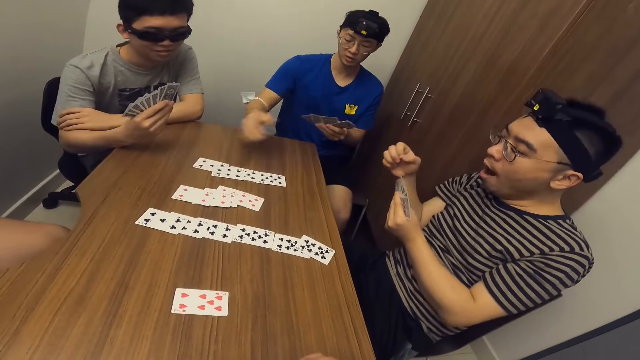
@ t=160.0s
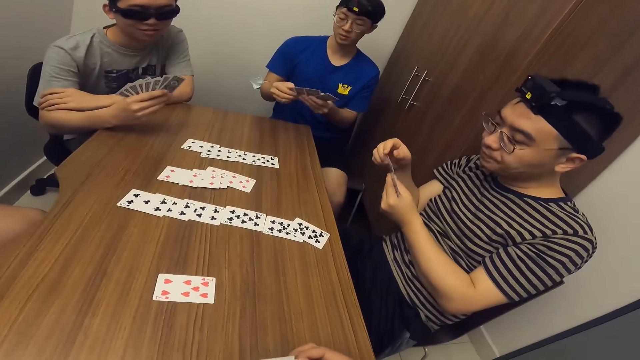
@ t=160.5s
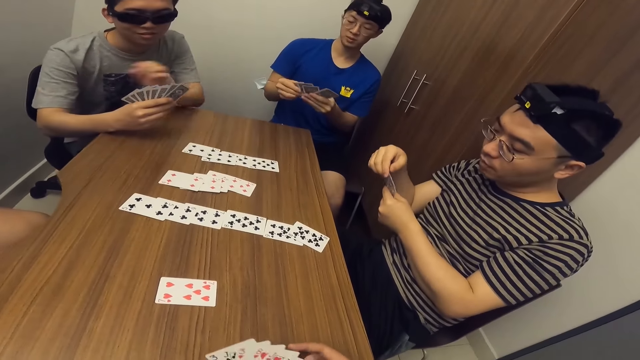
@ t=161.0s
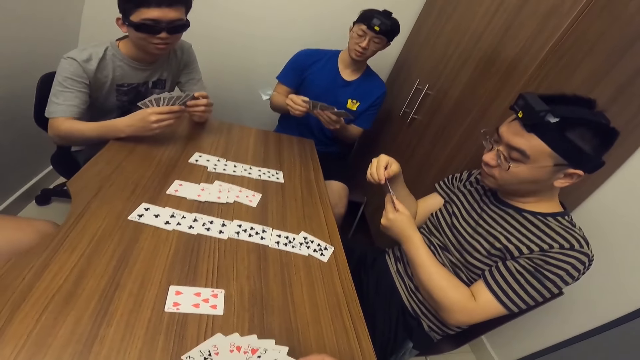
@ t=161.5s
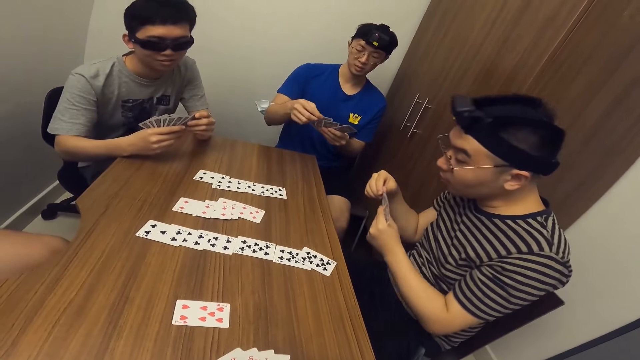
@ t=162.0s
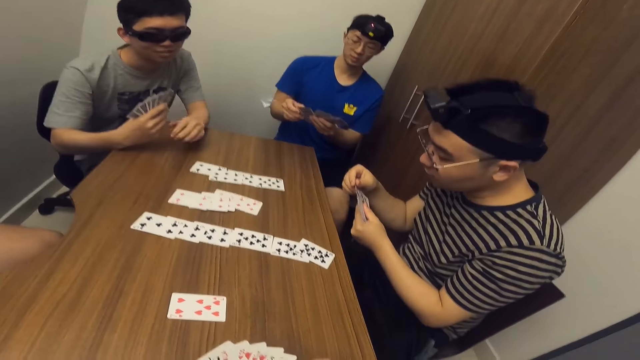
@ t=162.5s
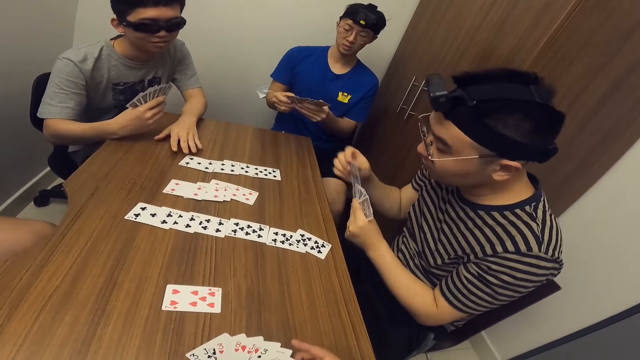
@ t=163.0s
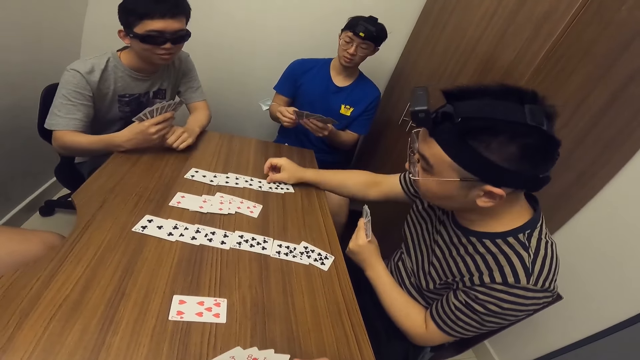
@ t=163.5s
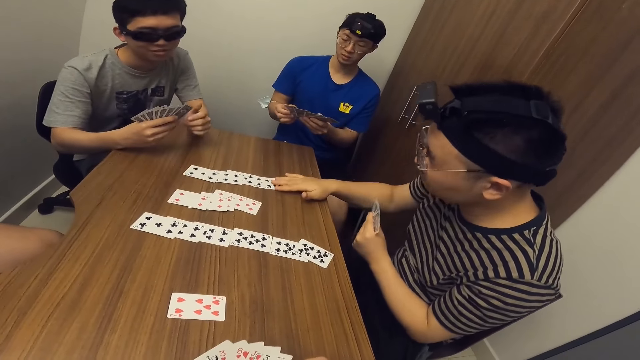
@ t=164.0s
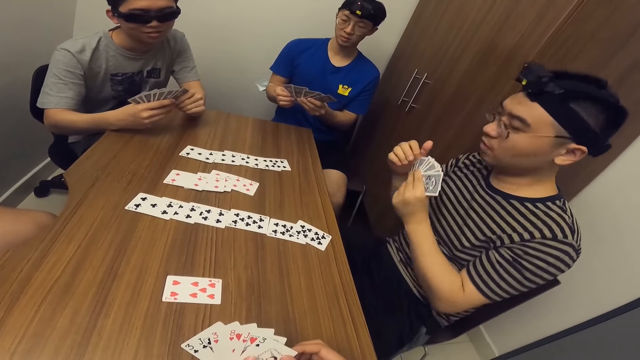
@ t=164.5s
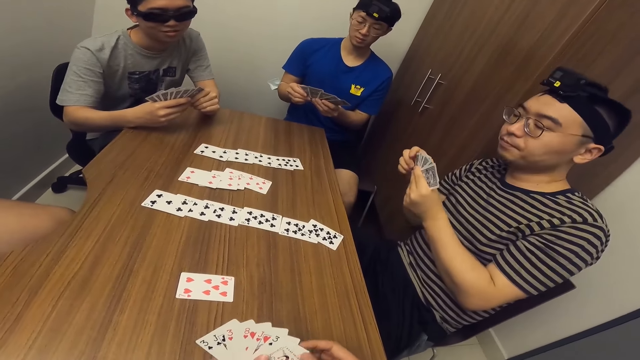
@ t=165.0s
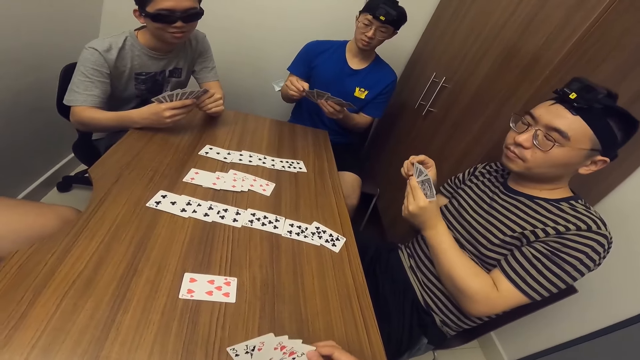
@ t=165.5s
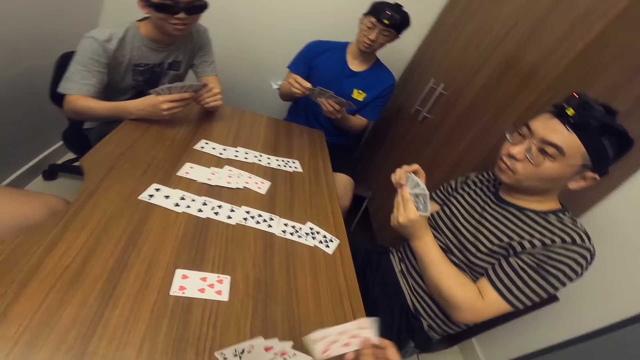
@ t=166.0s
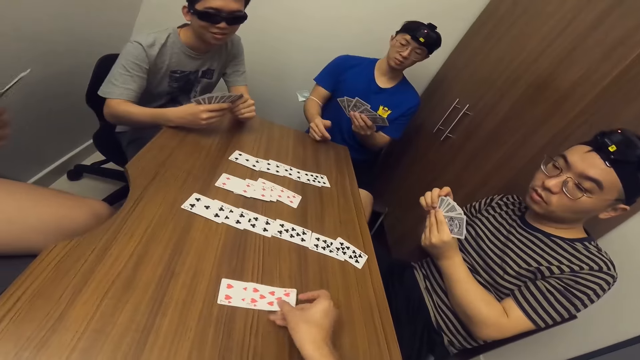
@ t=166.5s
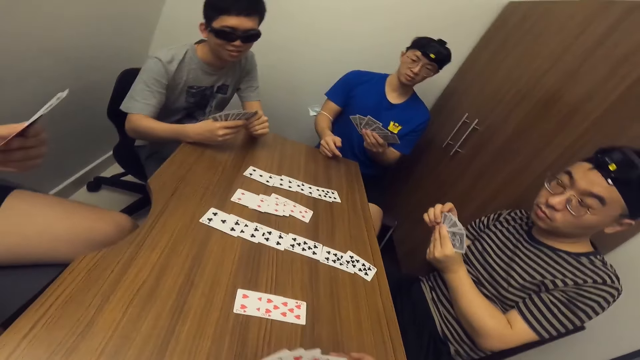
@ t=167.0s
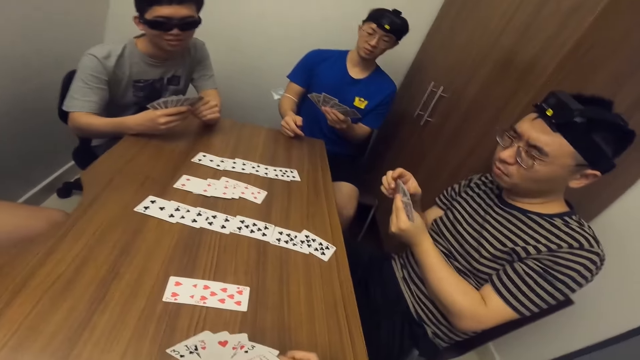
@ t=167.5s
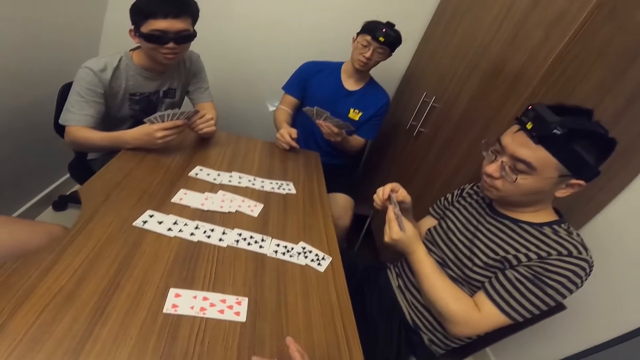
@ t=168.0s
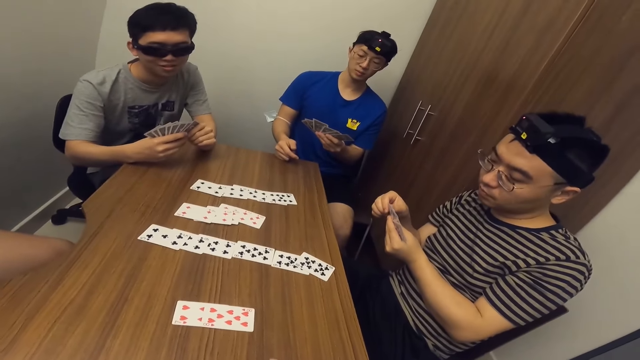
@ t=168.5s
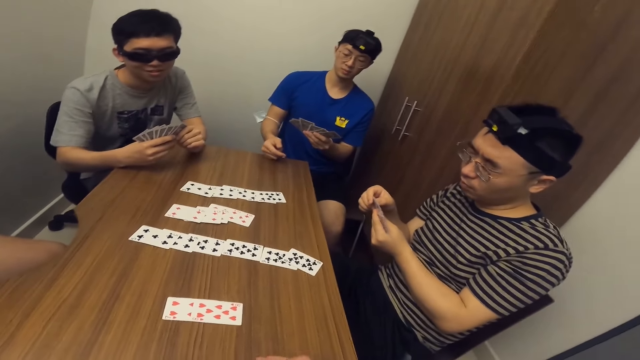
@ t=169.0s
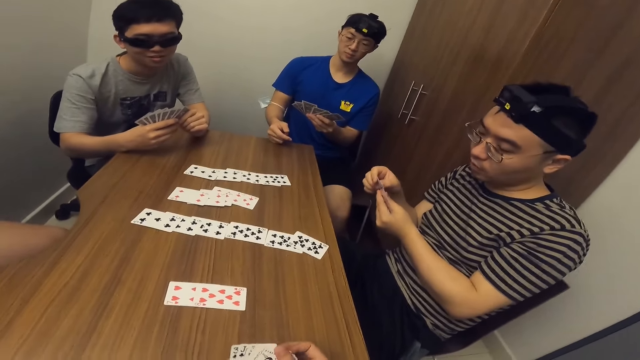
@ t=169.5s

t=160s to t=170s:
A man places a game card on the table with his right hand. Another man places a game card on the table with his right hand. The camera wearer places a game card on the table with his right hand.

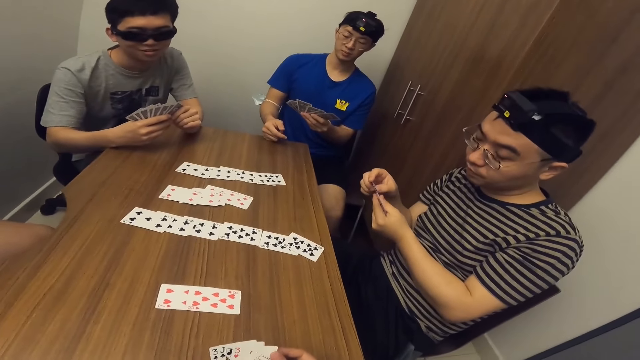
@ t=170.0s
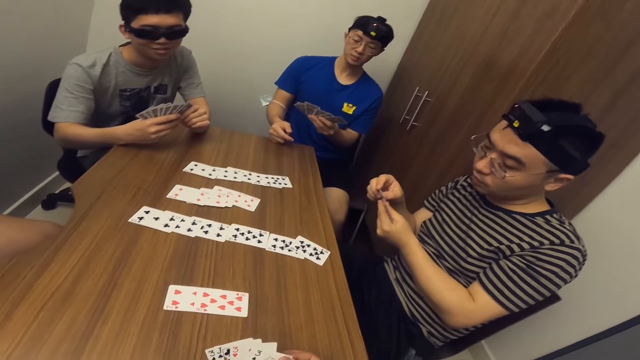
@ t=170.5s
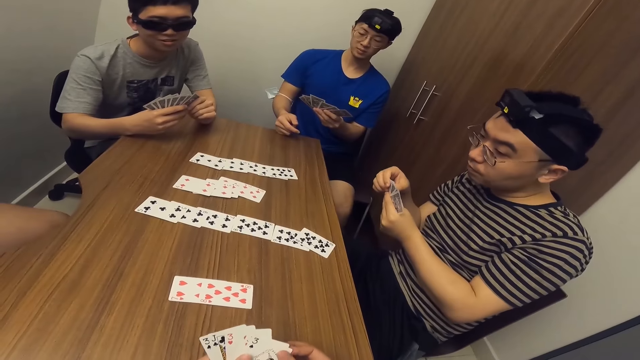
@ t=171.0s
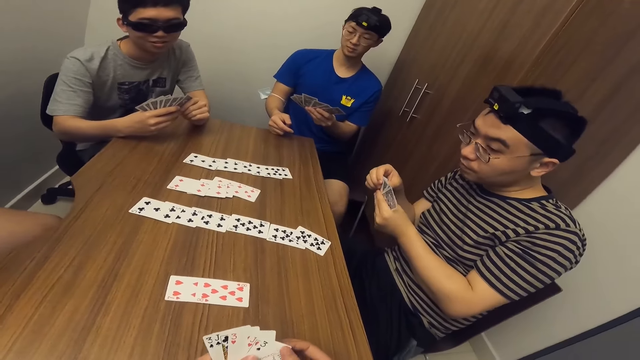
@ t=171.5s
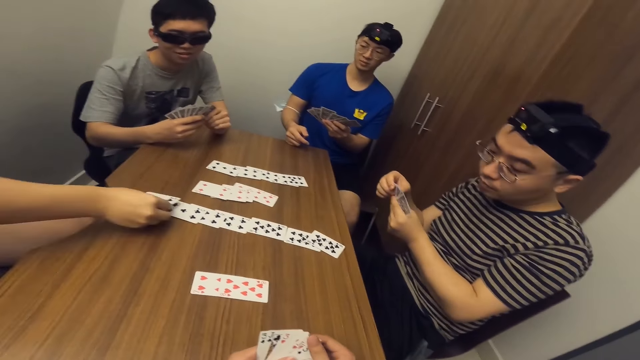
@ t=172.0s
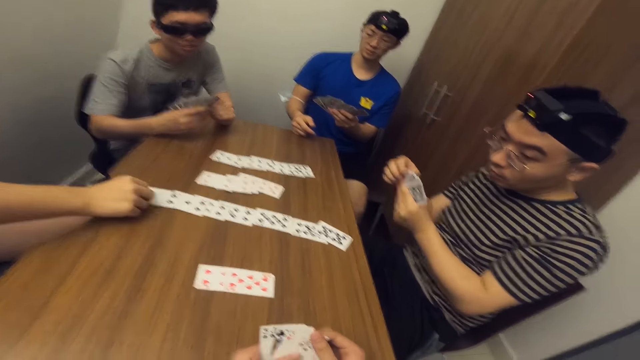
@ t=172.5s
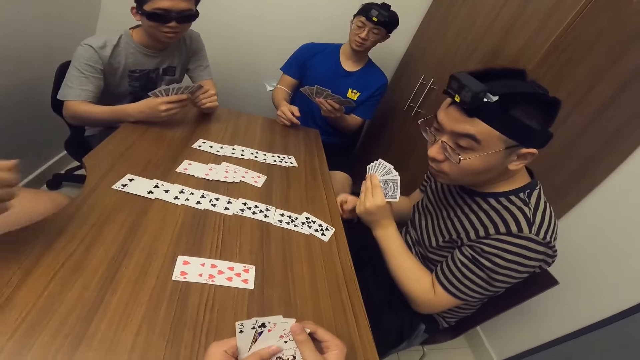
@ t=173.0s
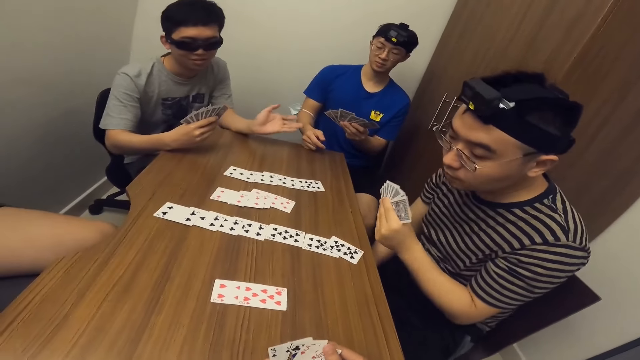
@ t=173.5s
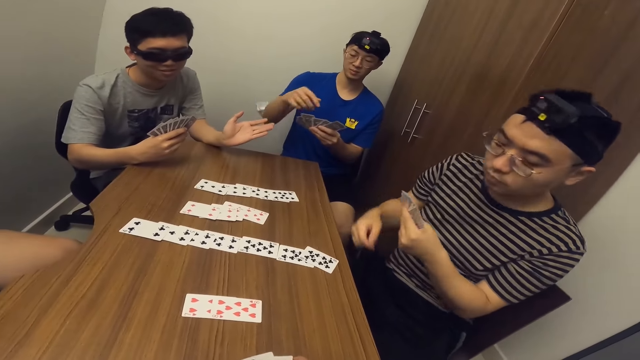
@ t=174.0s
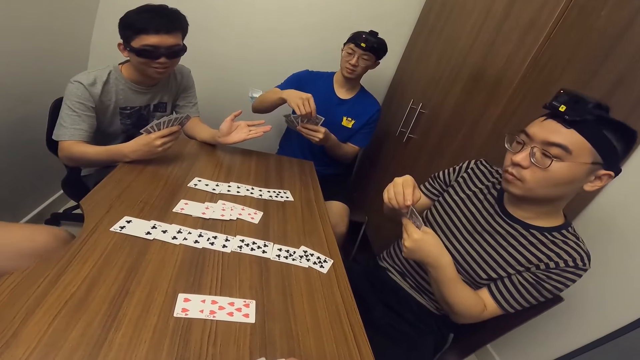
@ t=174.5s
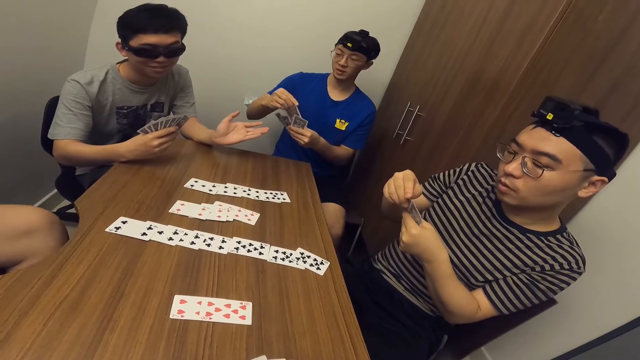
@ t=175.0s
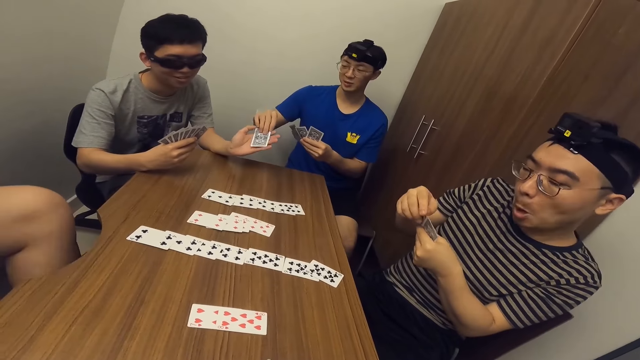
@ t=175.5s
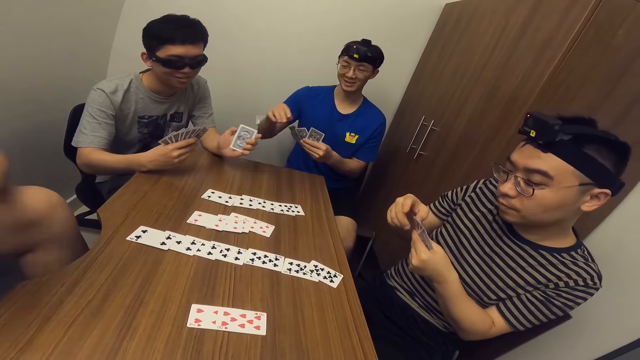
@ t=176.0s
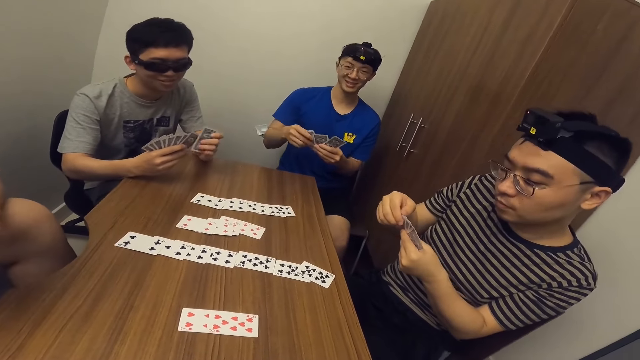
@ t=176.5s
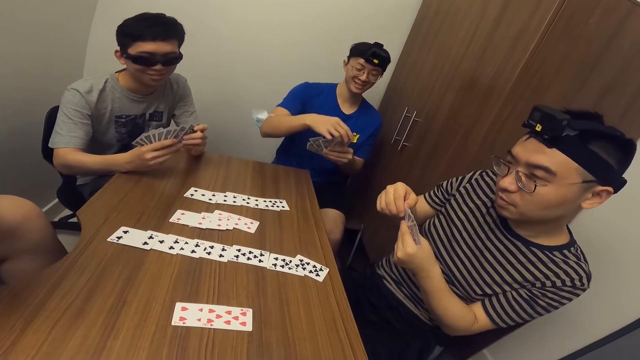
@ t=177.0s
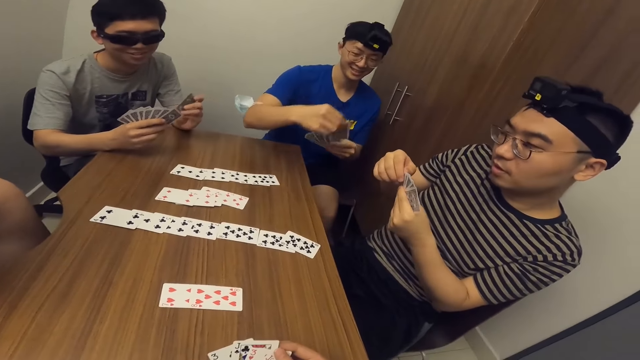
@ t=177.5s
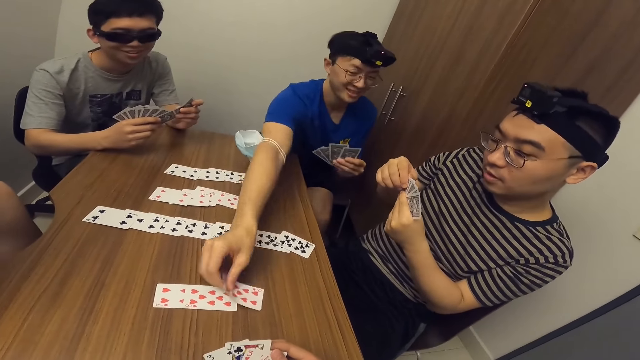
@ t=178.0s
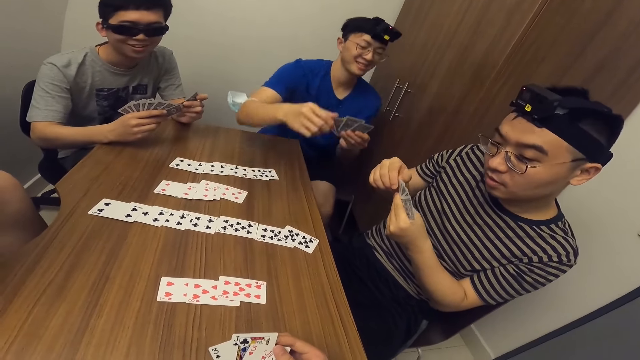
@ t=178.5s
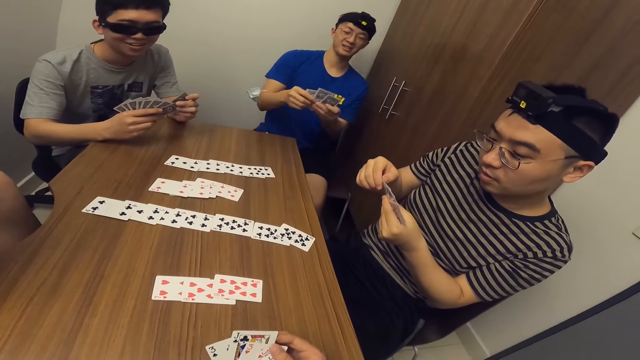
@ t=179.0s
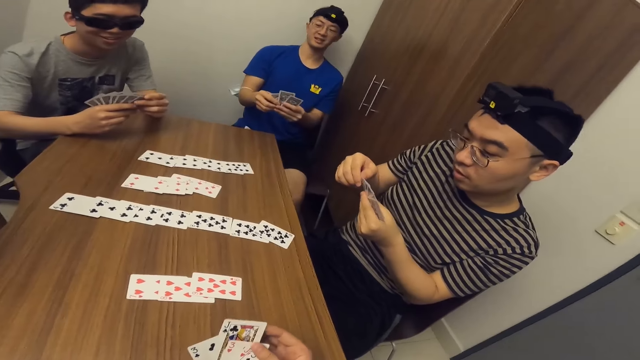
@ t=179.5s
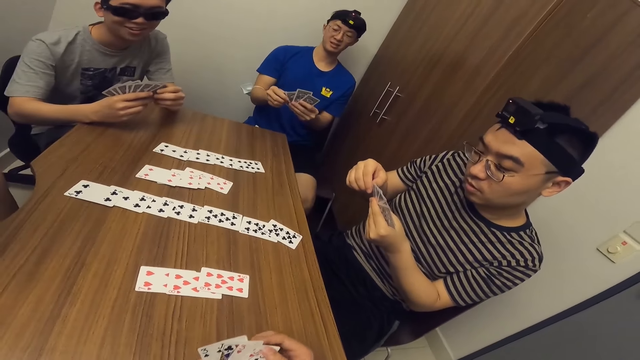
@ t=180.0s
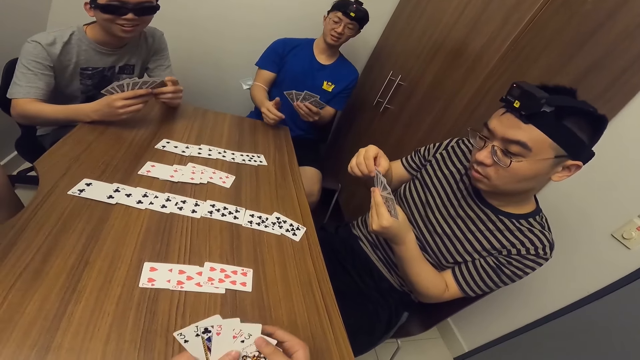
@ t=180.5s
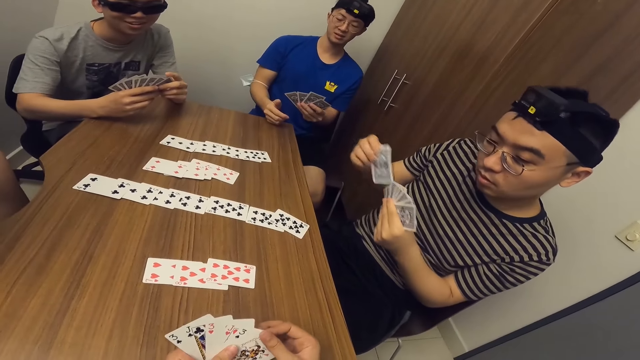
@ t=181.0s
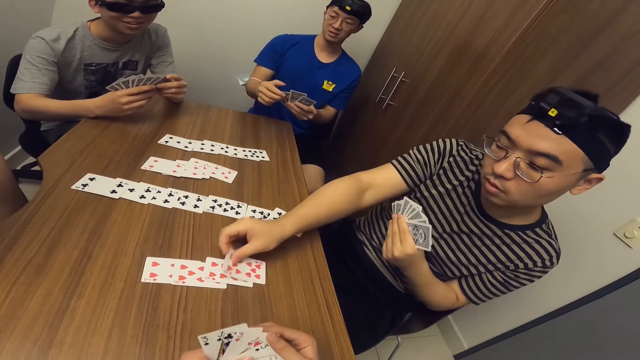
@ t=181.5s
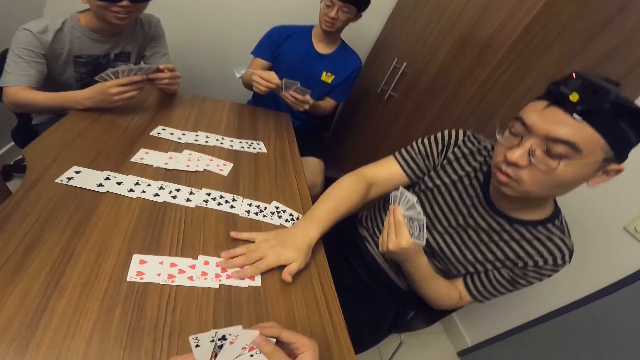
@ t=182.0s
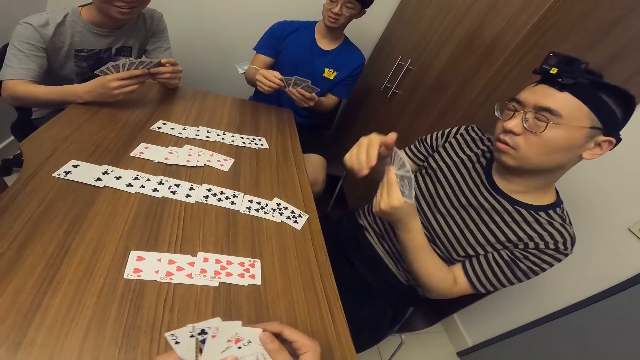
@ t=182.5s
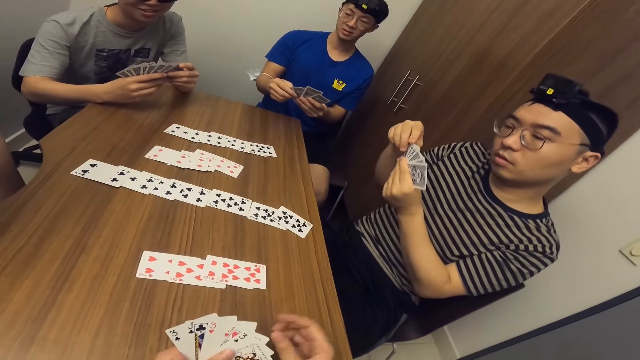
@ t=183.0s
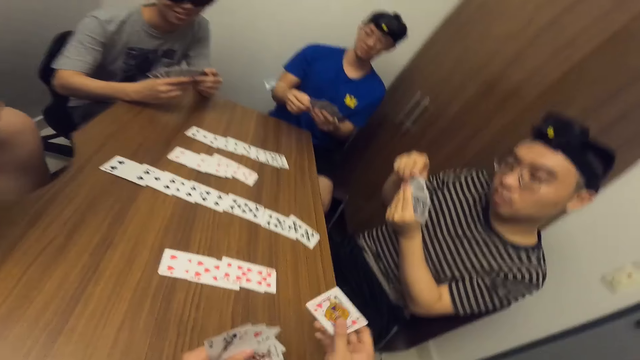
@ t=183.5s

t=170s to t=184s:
A man places a game card on the table with his right hand. Another man collects a card from a third man with his left hand. The third man passes a game card to the second man with his right hand. The third man places the game card on the table with his right hand. A fourth man places the game card on the table with his right hand.
